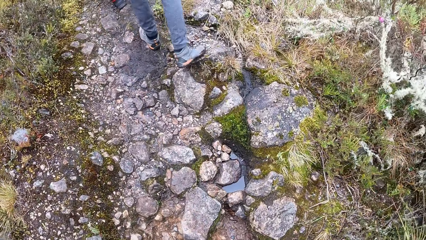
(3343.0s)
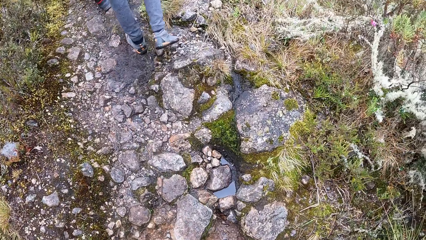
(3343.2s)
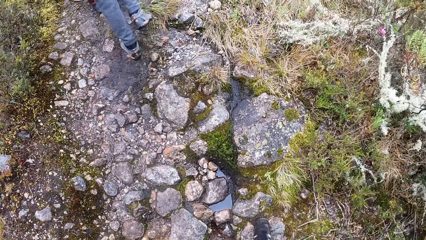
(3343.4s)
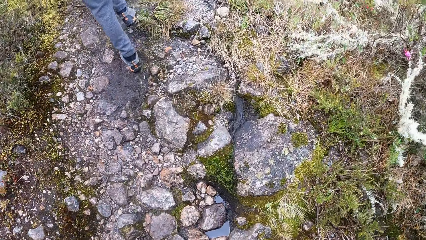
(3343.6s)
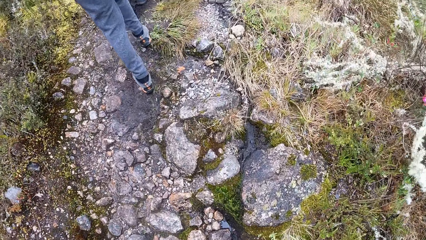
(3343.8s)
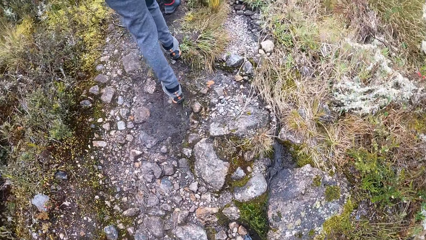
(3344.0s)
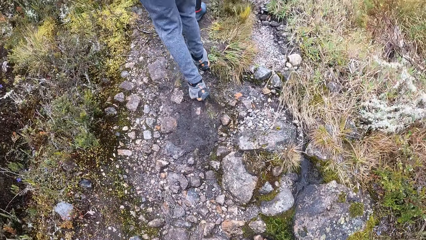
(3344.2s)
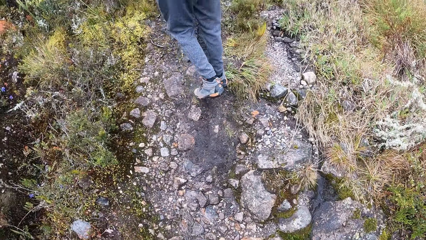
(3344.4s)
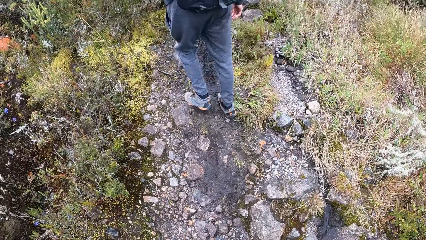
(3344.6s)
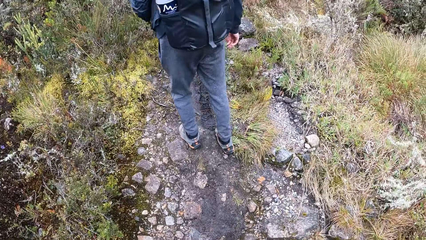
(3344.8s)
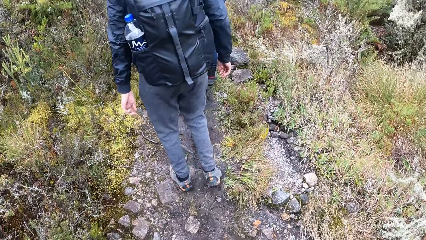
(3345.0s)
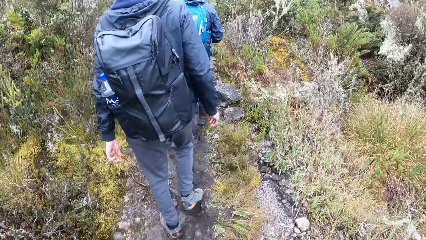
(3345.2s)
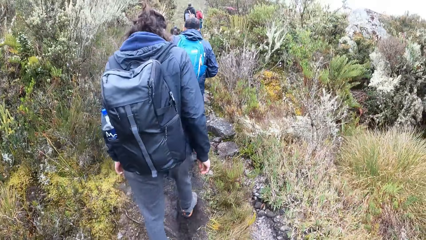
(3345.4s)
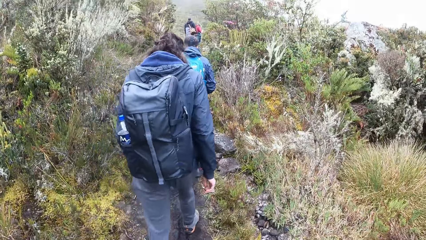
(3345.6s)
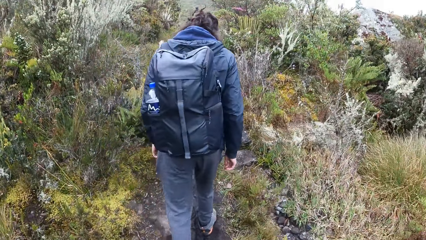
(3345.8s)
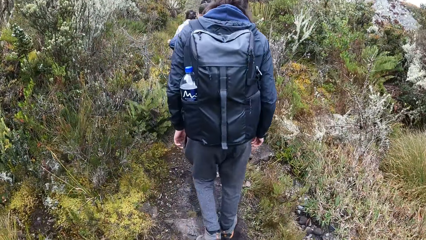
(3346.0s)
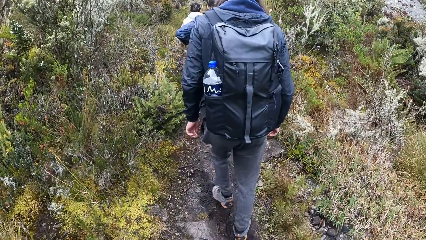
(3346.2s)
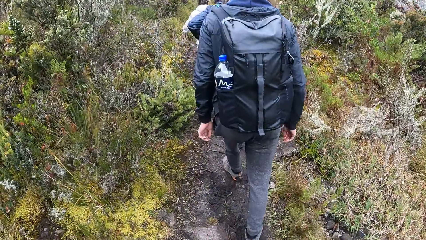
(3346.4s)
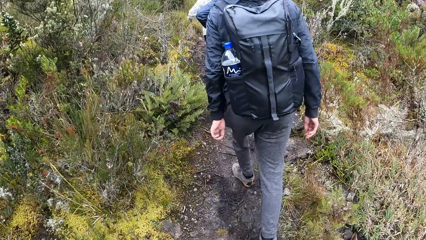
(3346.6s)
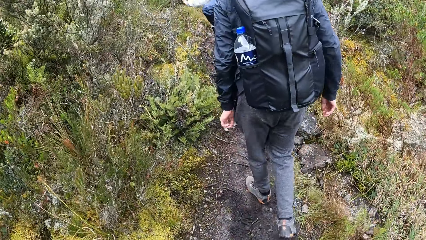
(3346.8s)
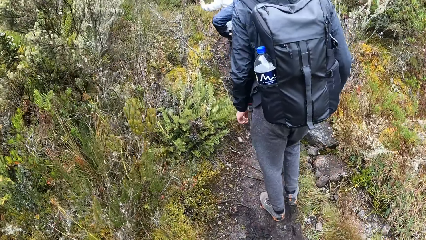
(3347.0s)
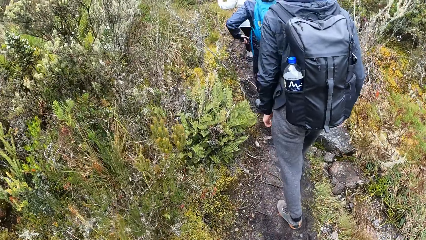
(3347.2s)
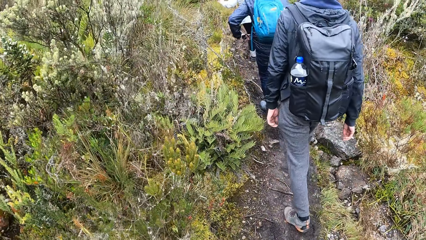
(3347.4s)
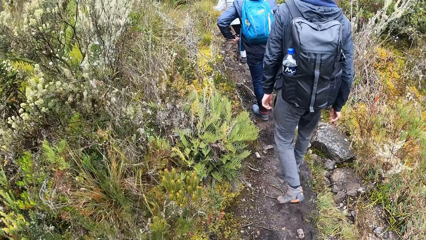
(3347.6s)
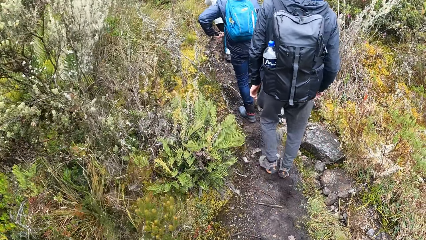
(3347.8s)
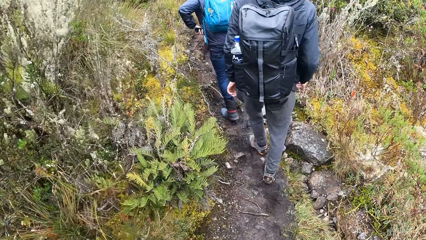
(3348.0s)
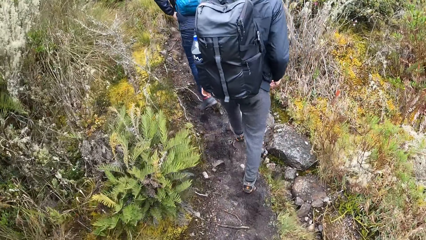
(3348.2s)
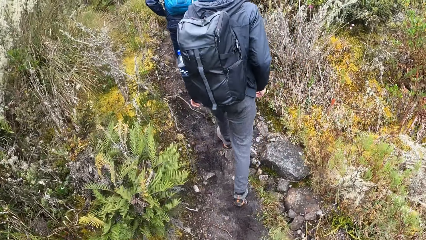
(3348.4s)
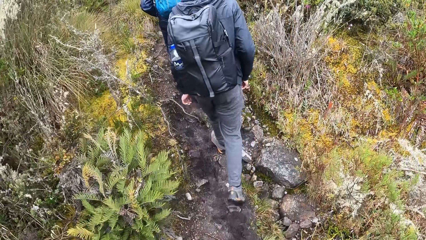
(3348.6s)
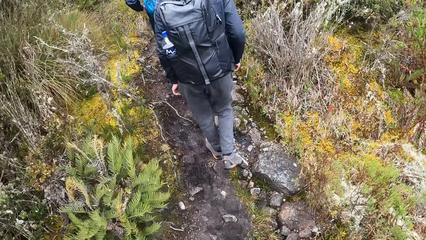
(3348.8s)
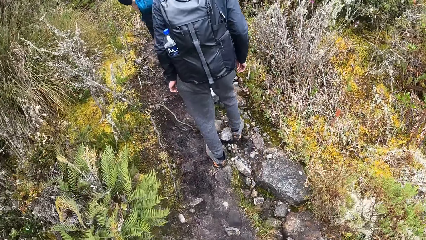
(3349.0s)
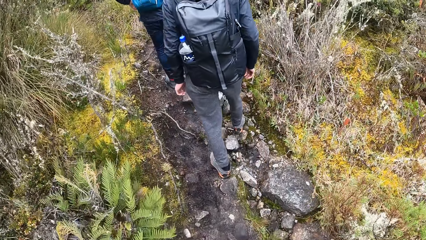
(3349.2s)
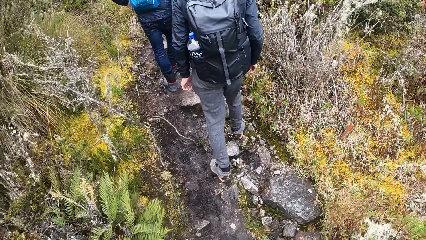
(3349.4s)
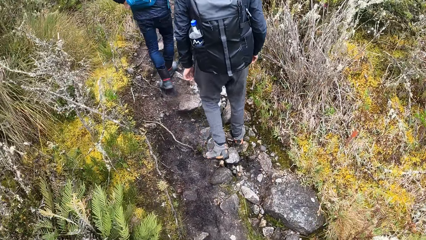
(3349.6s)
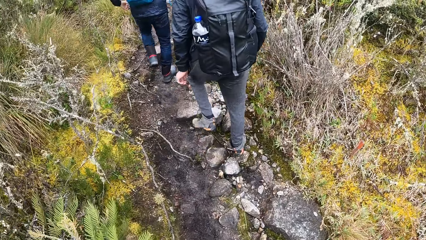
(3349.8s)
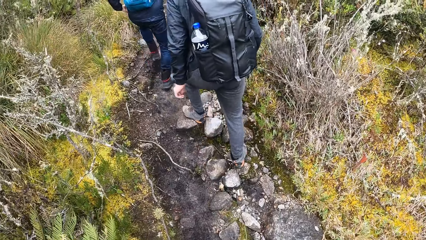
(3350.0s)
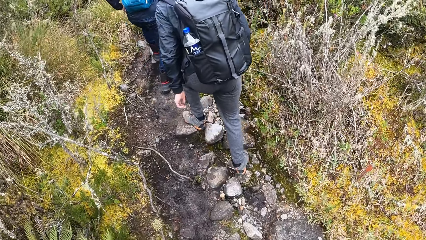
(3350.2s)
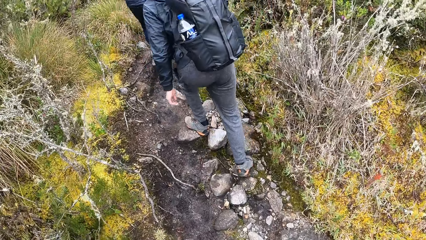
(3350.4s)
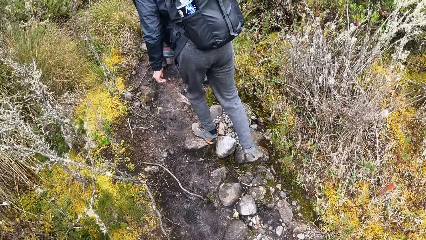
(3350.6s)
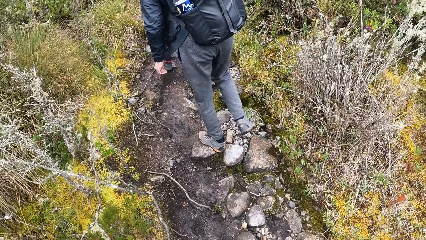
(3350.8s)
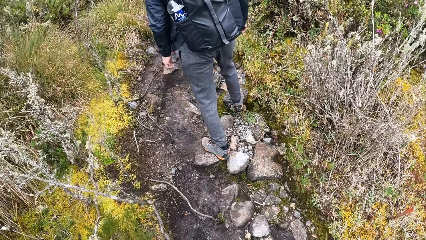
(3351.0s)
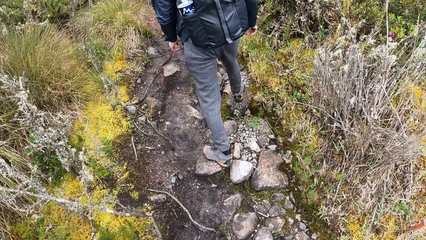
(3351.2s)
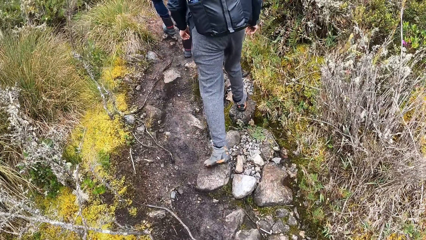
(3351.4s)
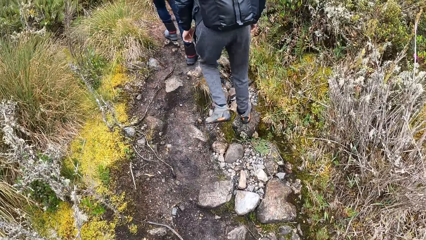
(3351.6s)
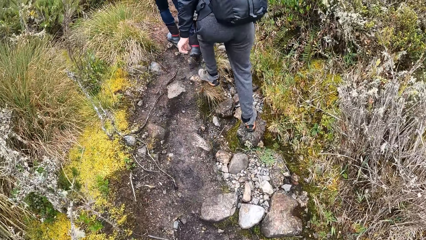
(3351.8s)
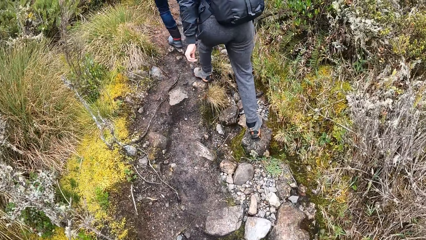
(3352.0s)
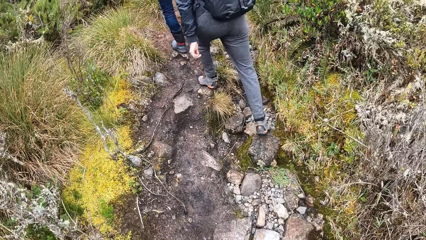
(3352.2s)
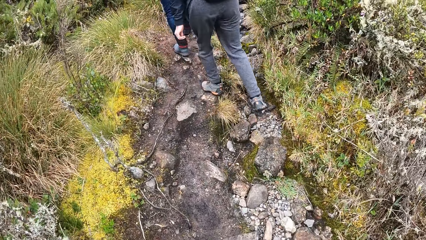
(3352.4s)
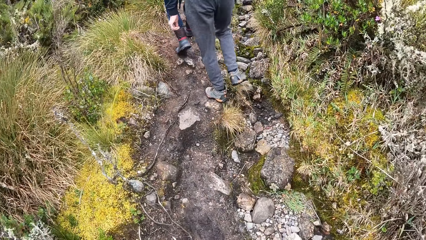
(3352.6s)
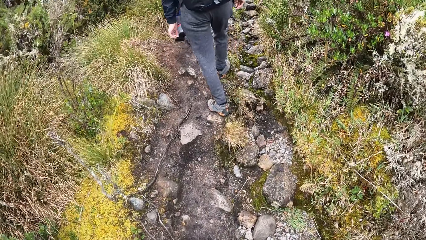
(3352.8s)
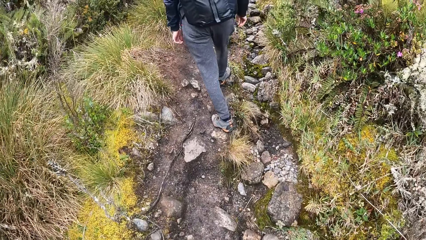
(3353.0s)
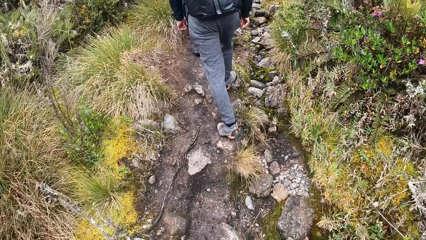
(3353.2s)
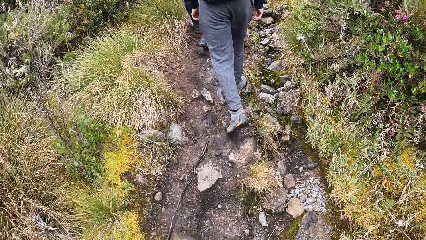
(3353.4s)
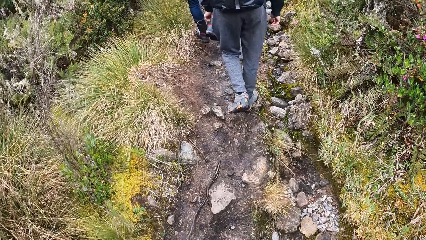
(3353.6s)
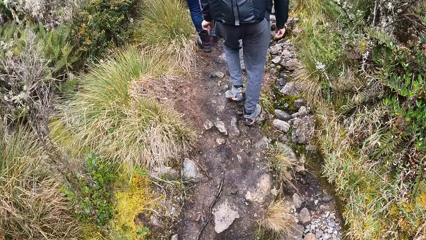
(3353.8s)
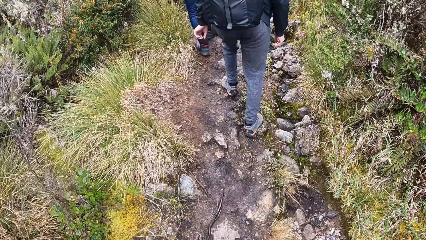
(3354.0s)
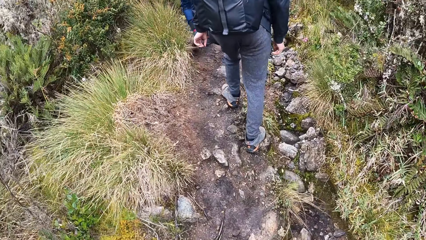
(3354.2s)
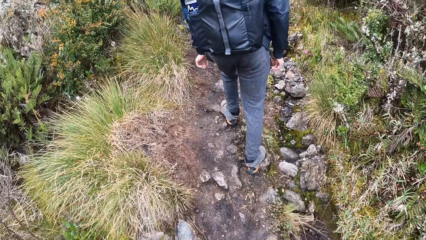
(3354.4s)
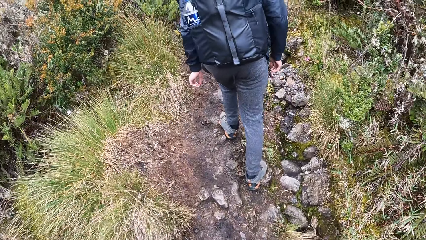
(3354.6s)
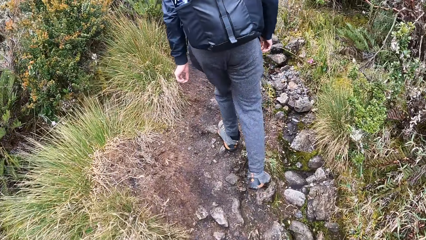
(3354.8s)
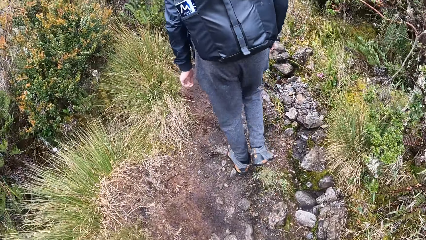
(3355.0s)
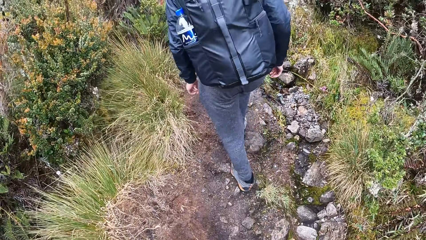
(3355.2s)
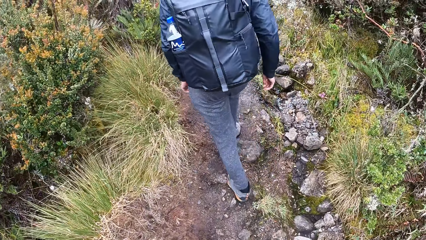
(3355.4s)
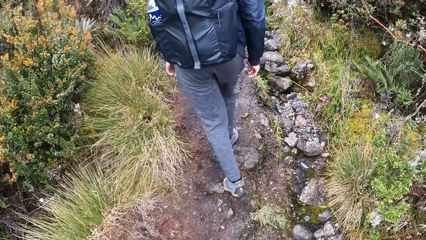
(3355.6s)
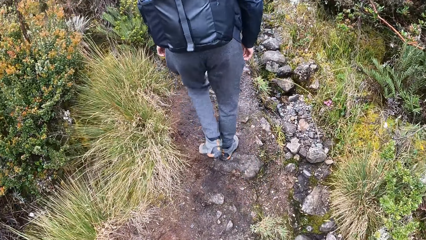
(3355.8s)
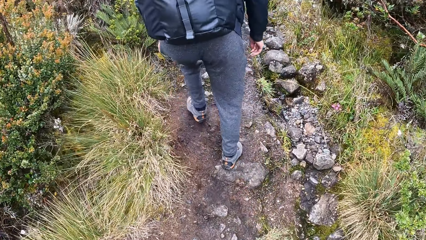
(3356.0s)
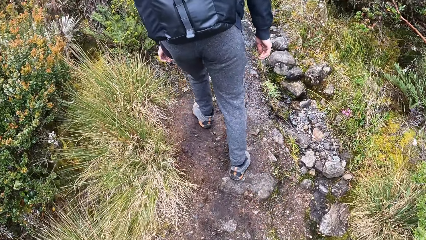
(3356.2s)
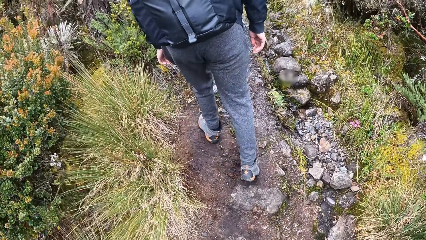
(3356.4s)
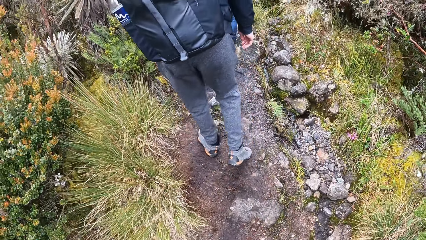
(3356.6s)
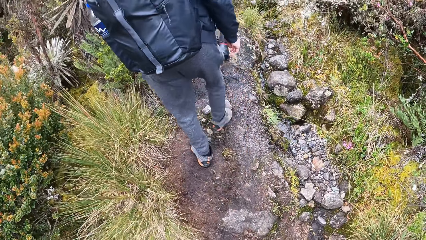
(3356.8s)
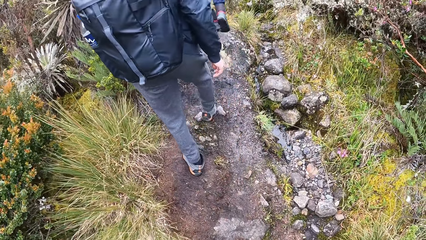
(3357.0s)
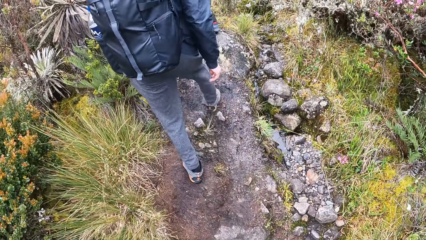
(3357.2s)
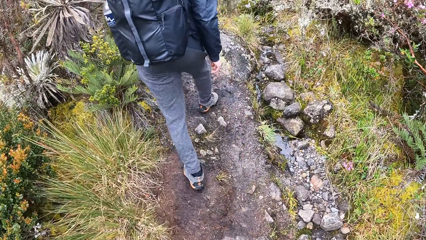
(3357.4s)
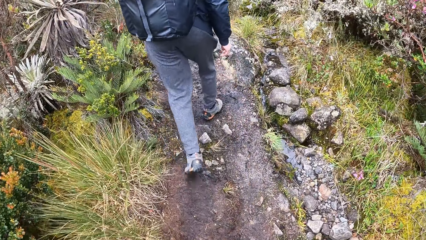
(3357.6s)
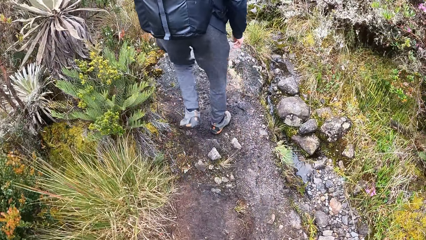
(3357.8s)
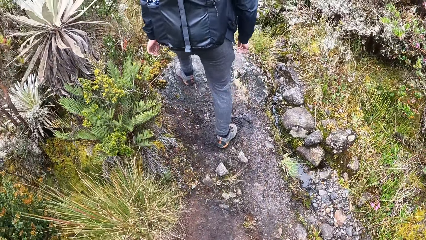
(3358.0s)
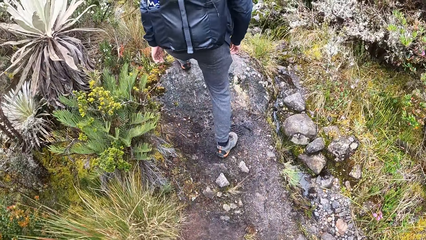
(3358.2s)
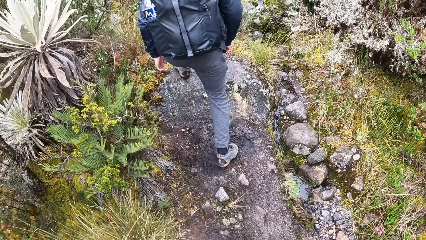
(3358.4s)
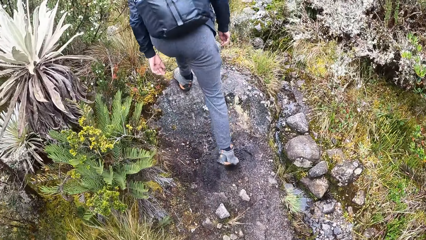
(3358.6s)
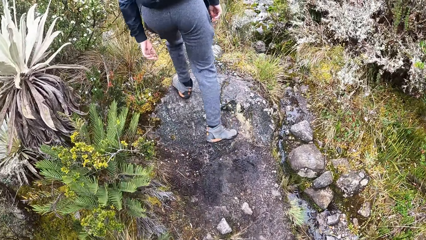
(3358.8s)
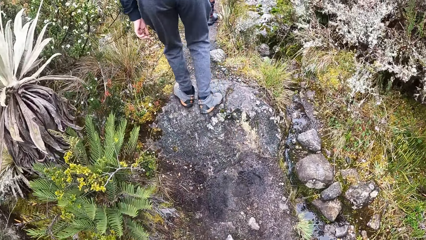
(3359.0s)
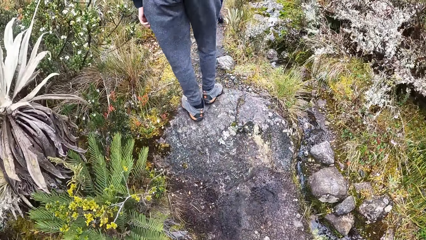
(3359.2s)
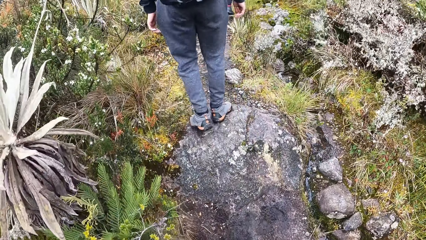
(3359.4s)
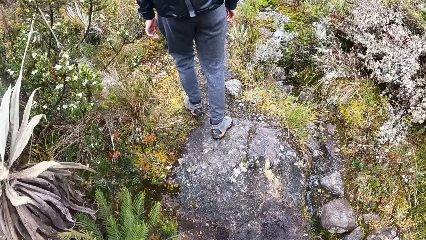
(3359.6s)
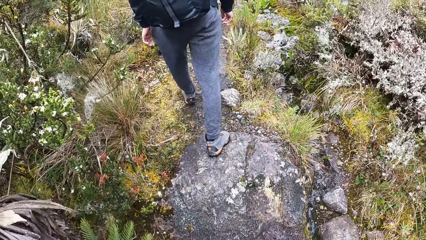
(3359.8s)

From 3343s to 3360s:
The camera wearer looks down.
